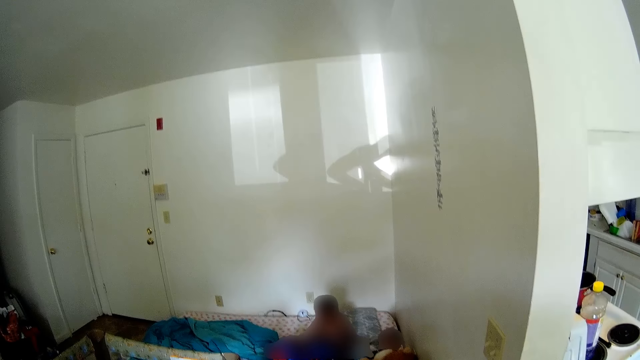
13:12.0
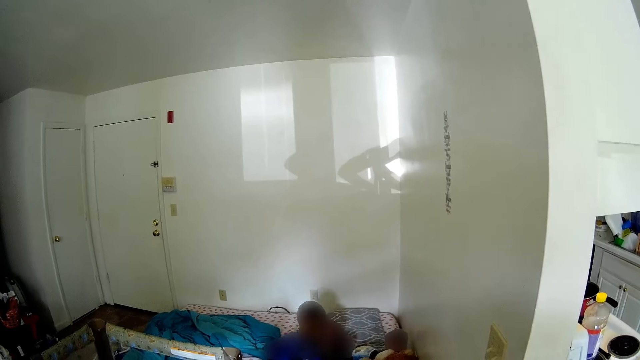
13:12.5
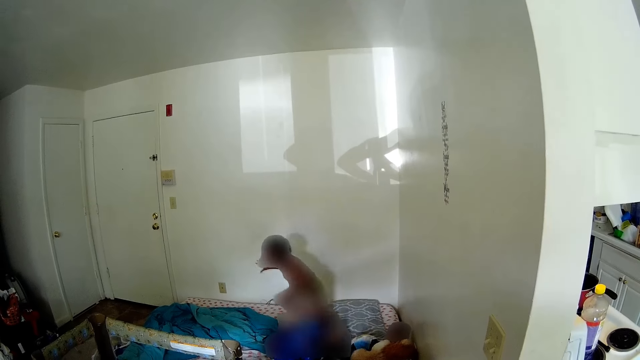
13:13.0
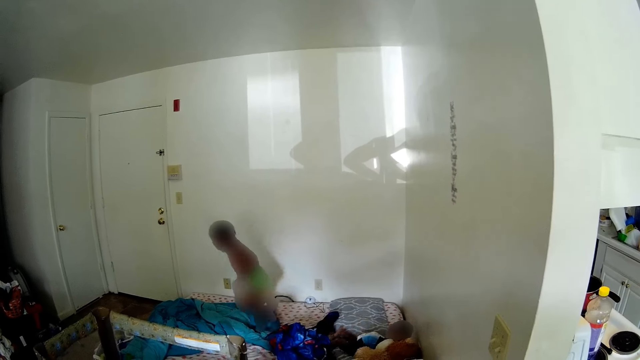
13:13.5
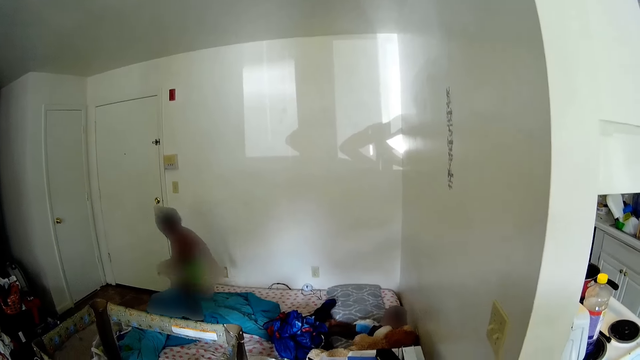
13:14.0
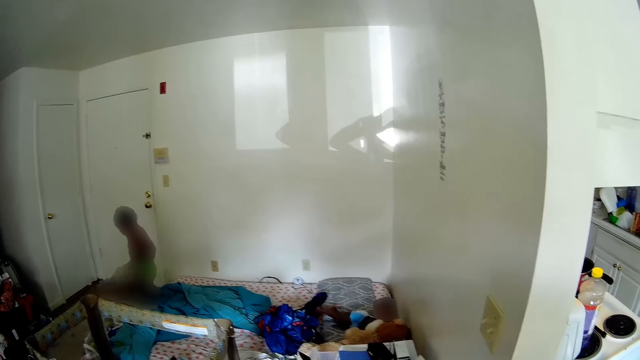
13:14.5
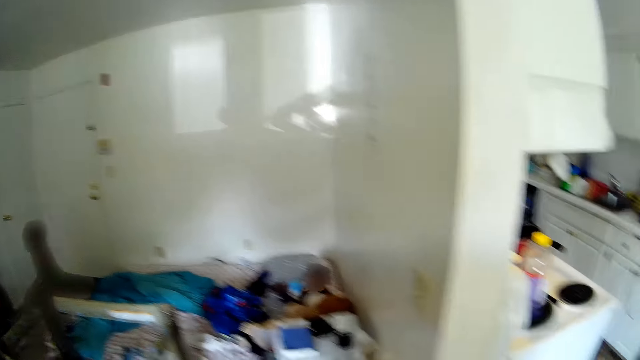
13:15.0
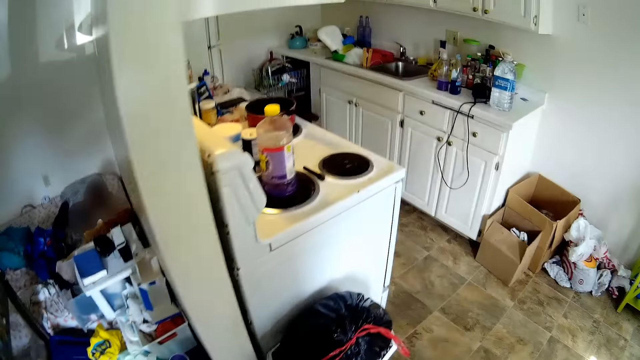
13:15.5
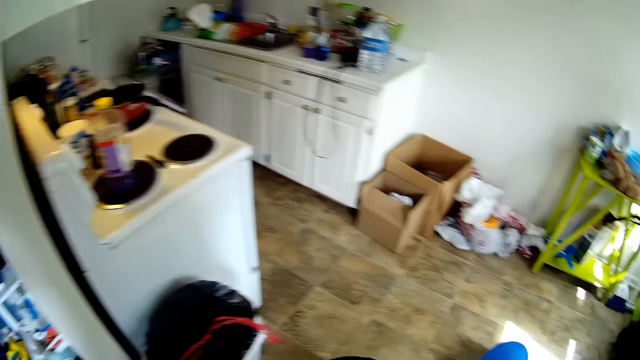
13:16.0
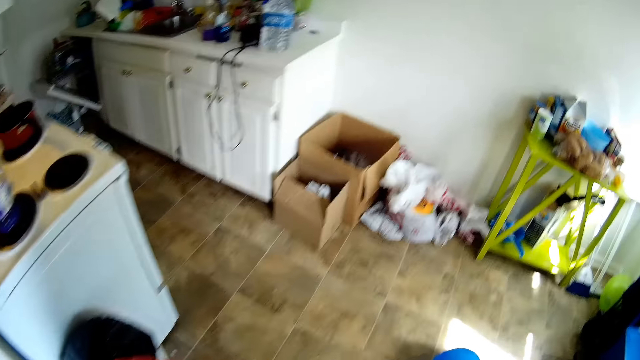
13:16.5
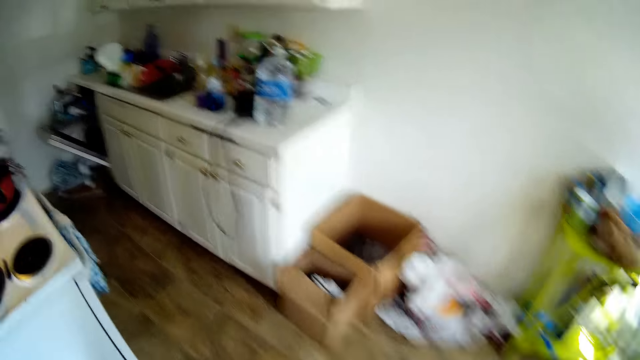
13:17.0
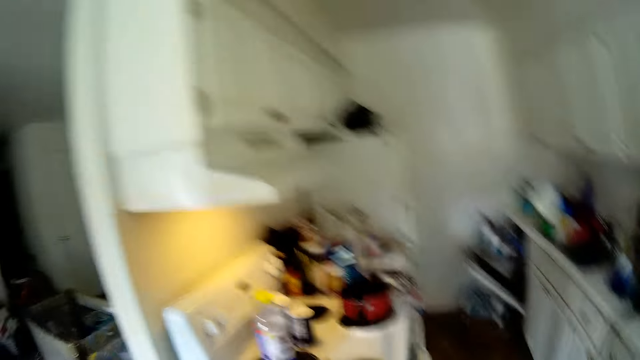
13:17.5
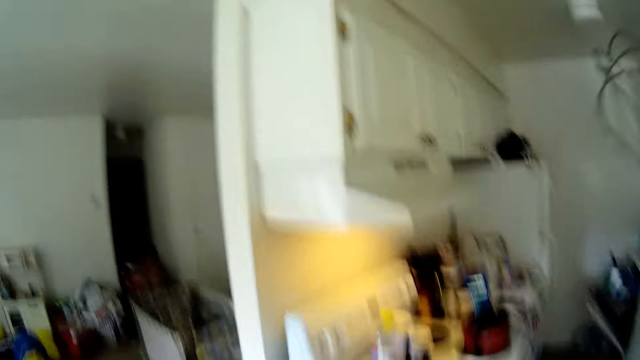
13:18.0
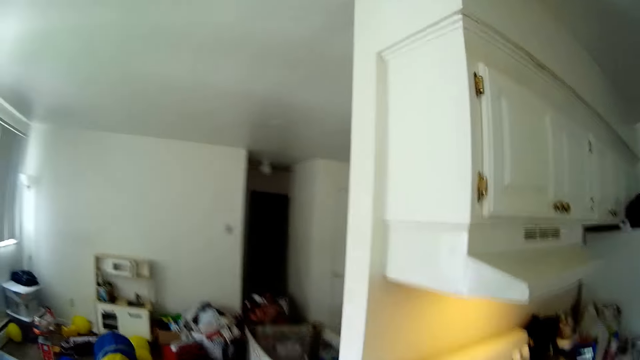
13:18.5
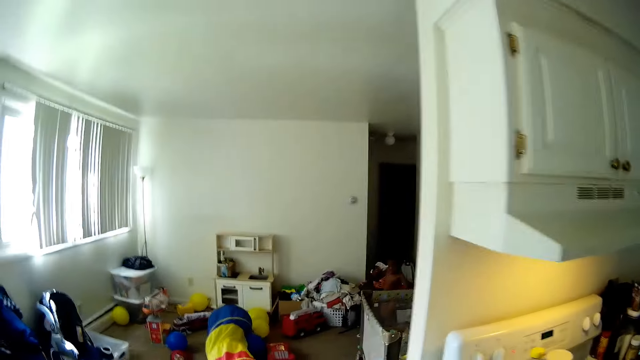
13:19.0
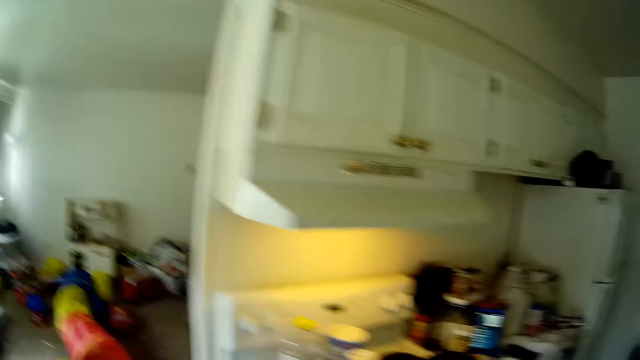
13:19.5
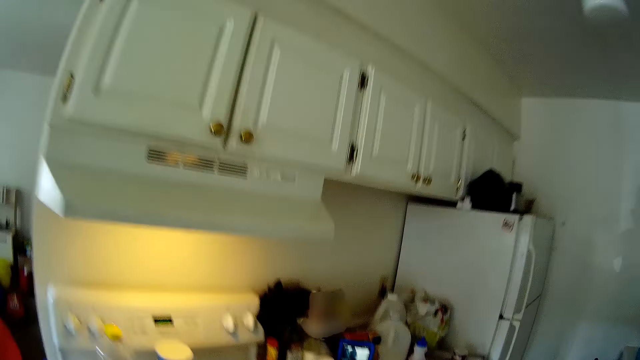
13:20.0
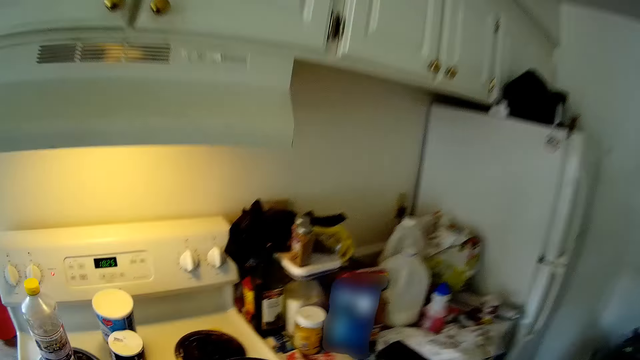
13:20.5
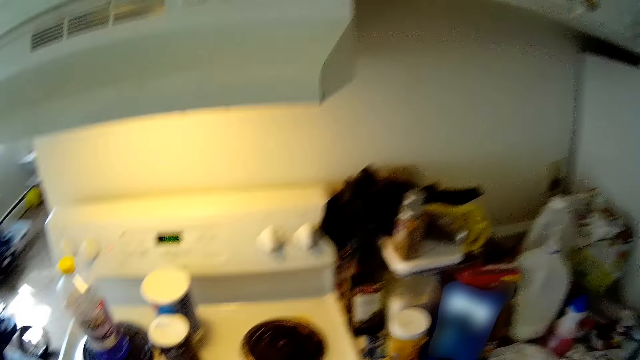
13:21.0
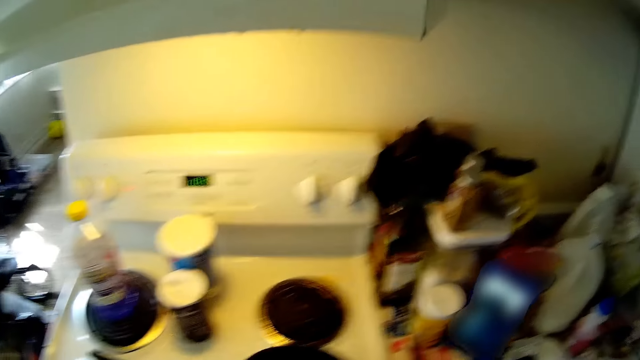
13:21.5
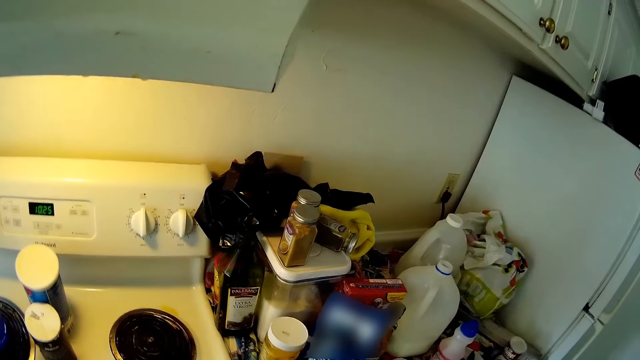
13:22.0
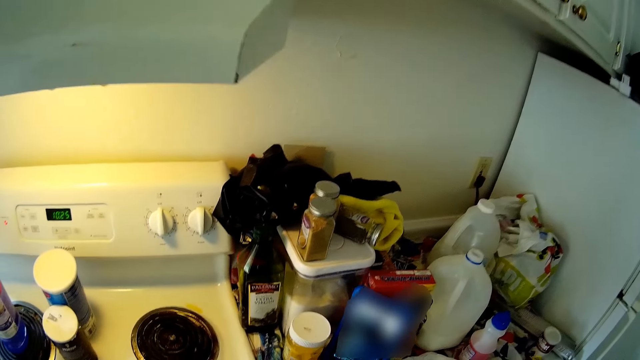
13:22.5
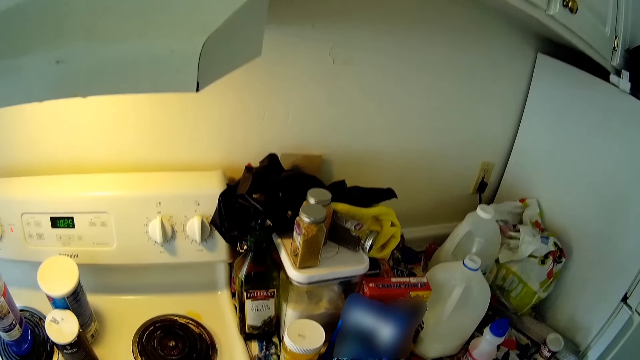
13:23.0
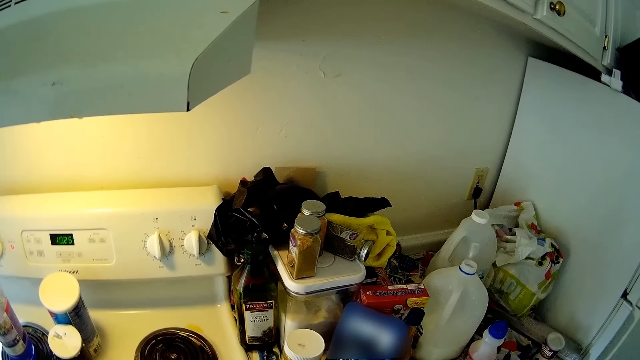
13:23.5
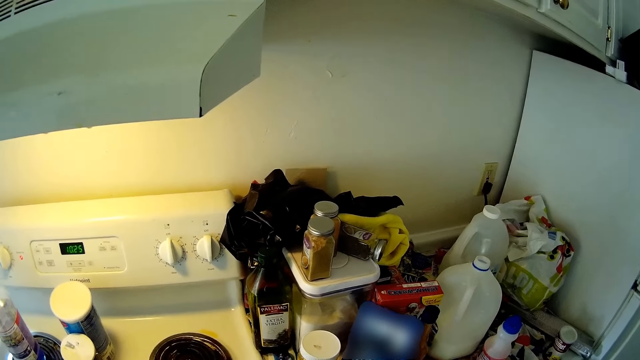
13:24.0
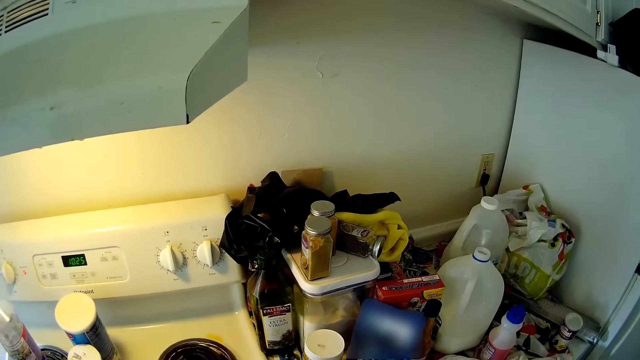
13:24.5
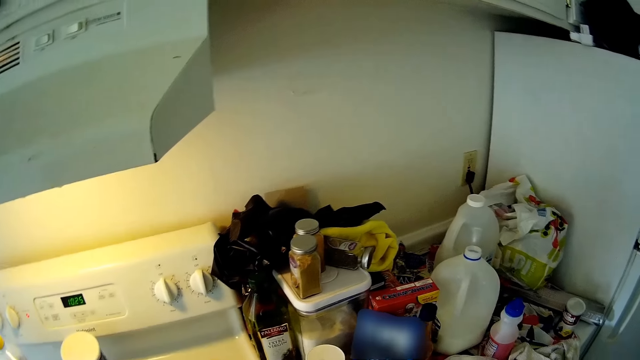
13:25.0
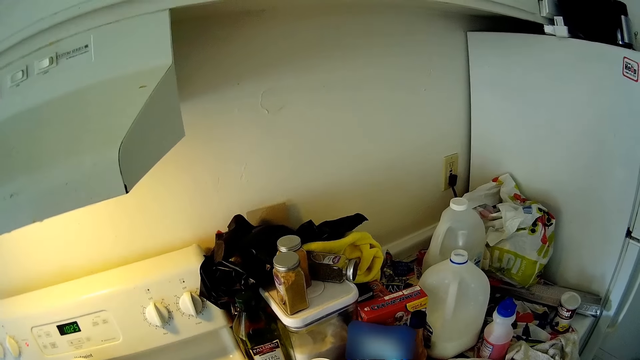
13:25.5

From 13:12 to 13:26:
The camera wearer talks to a child. The child jumps out of the bed. The child talks to the camera wearer. The camera wearer stirs the pudding in the pot with a whisk in her right hand.

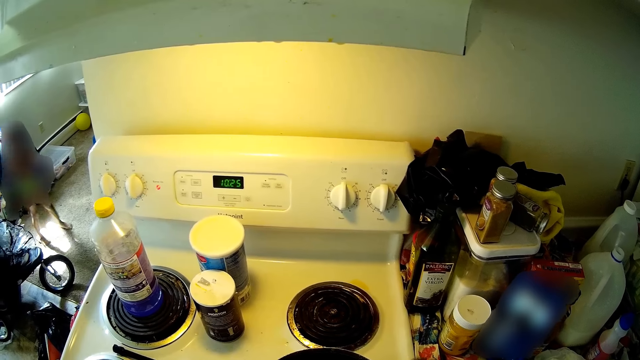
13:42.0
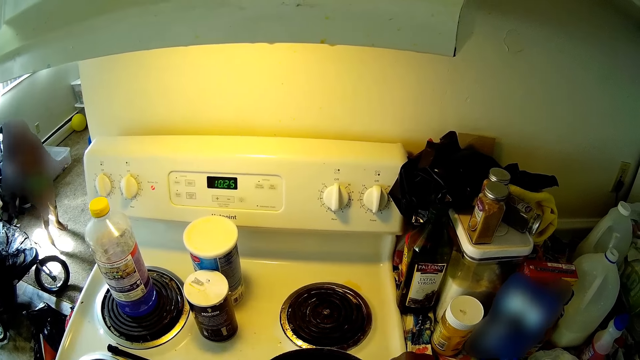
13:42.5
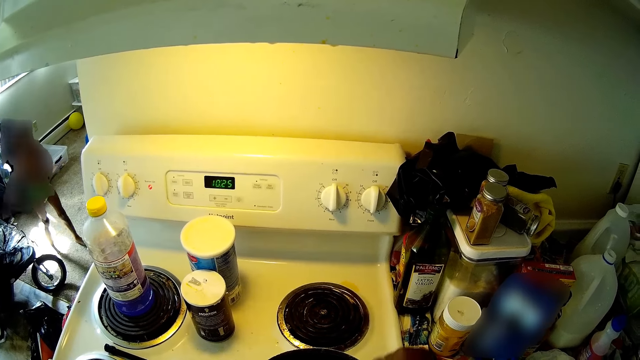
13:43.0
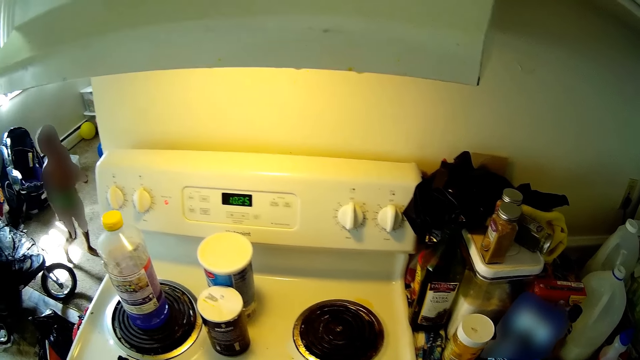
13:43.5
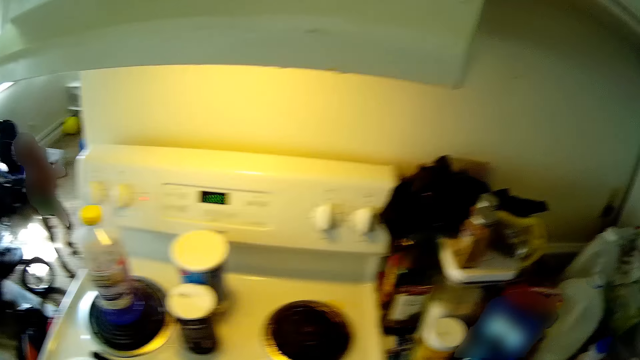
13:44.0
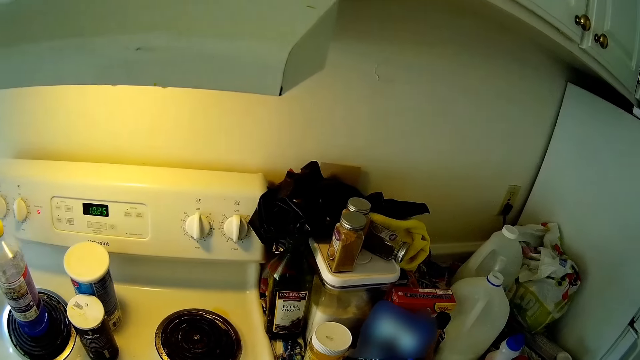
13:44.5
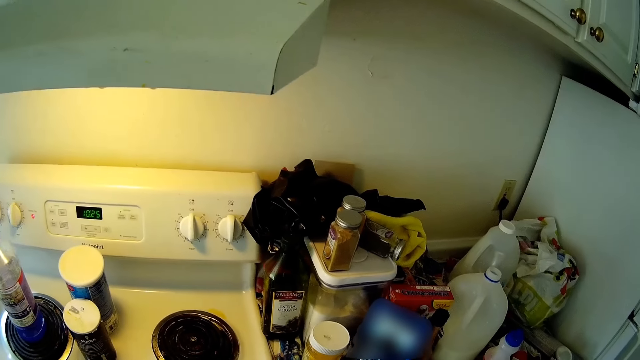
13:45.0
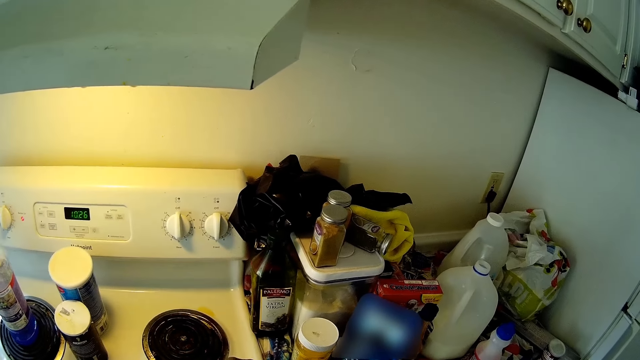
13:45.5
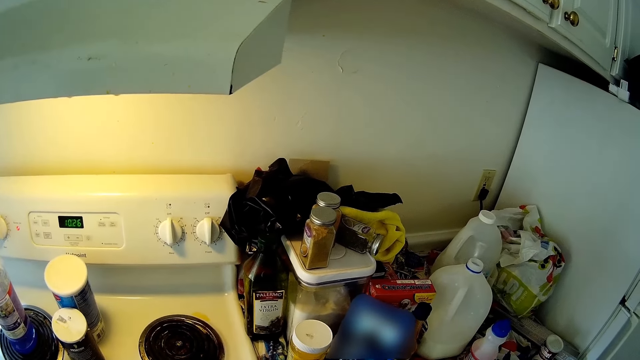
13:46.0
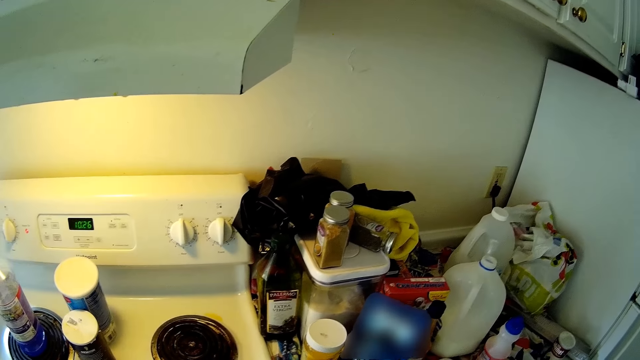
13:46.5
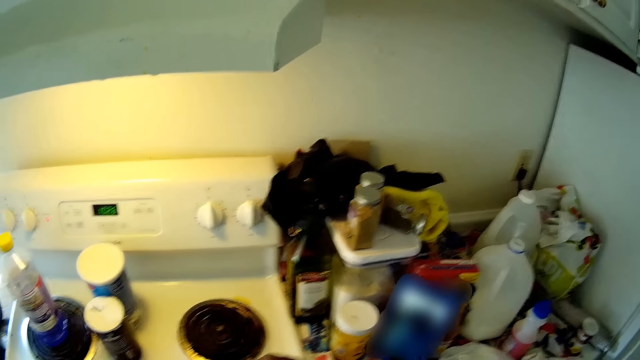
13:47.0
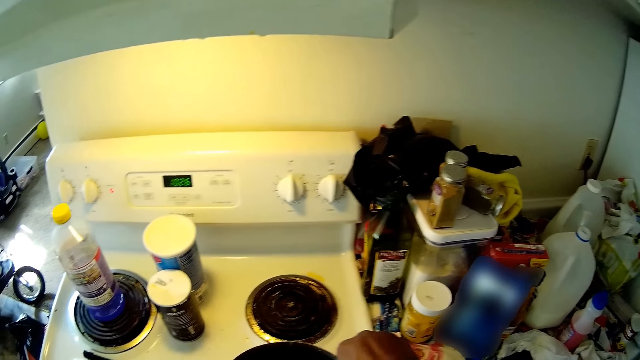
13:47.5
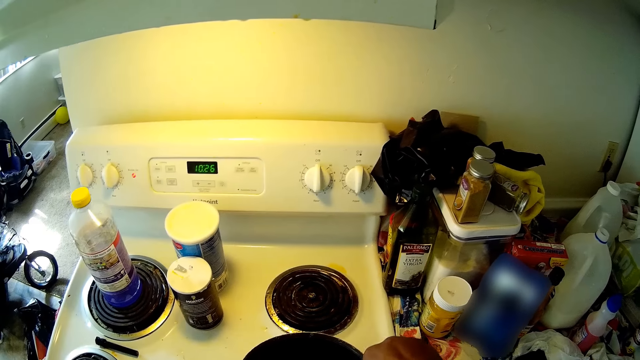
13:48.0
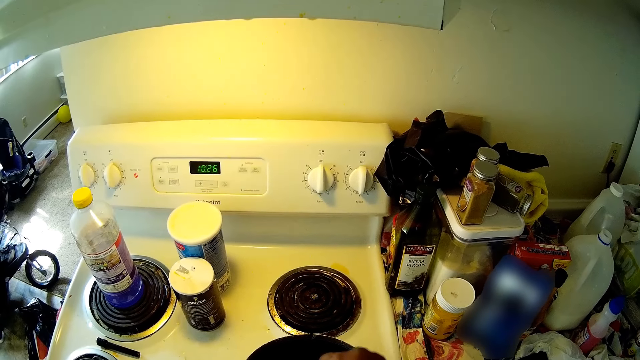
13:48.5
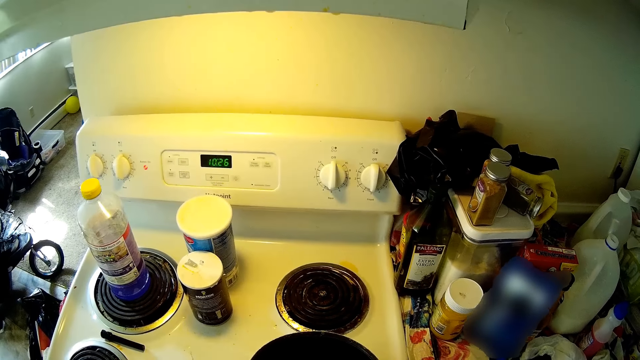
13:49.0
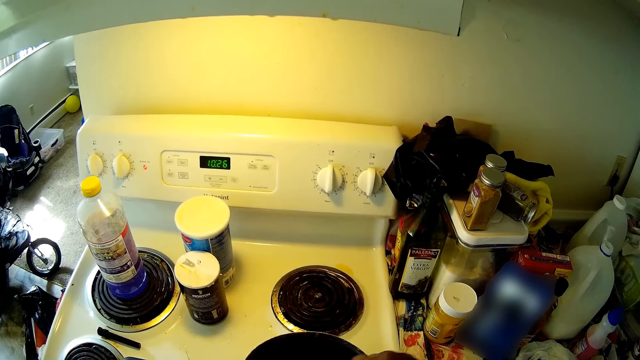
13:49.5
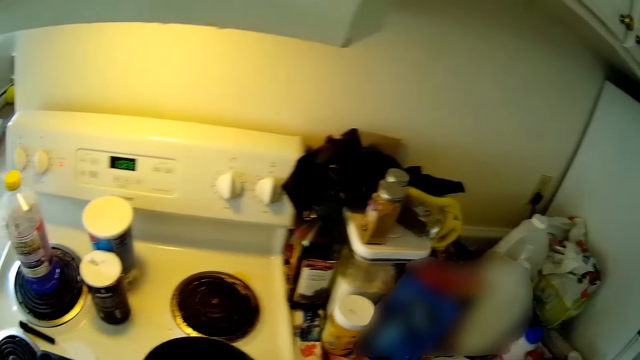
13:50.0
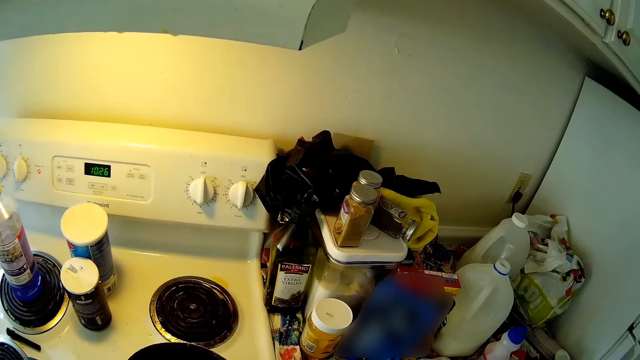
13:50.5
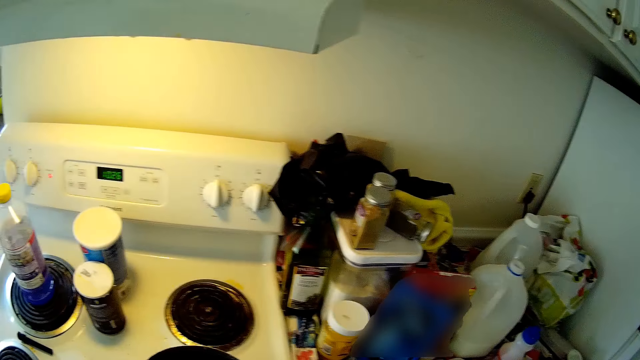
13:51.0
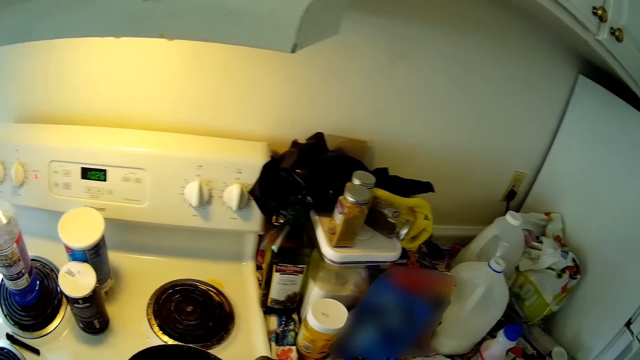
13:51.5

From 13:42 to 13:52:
A child moves around.
